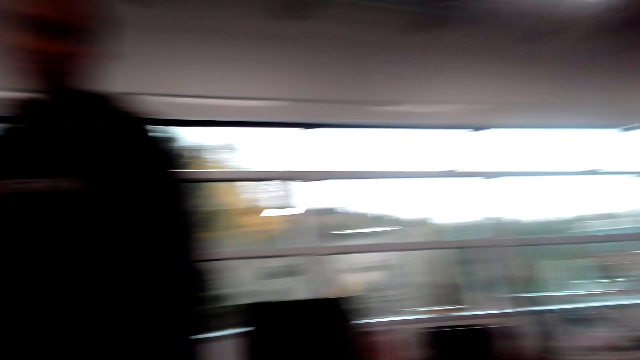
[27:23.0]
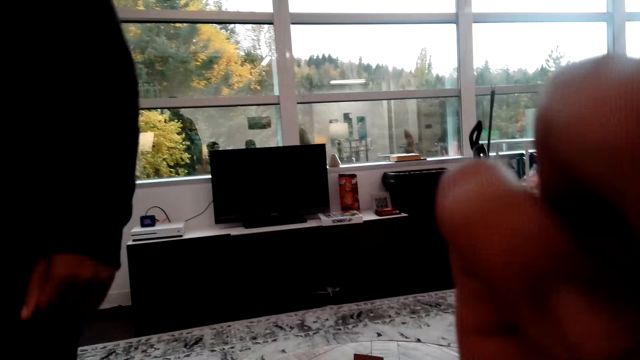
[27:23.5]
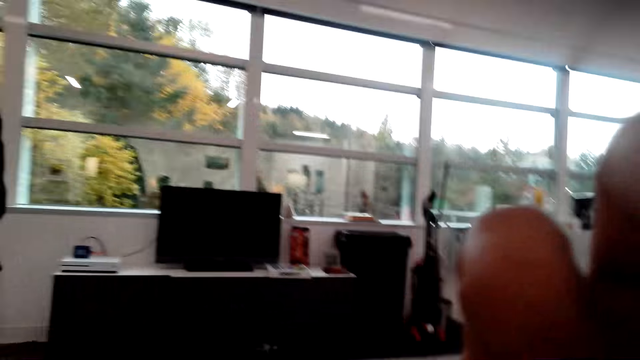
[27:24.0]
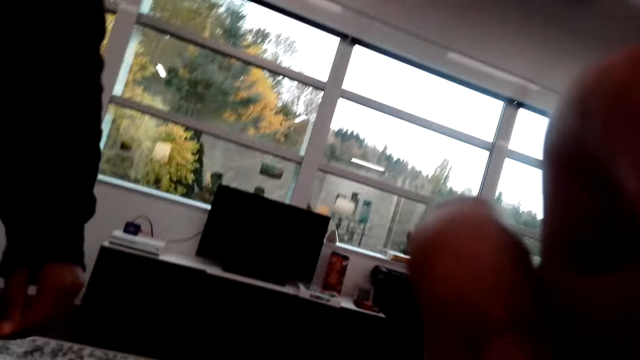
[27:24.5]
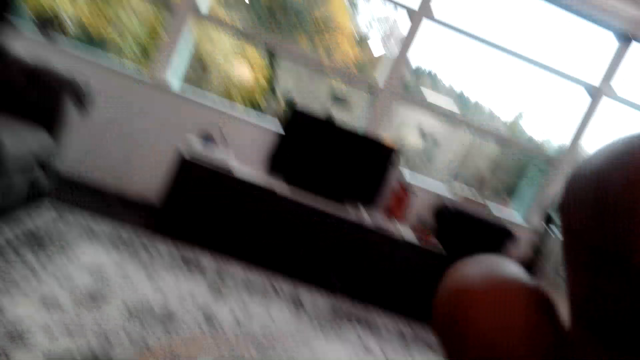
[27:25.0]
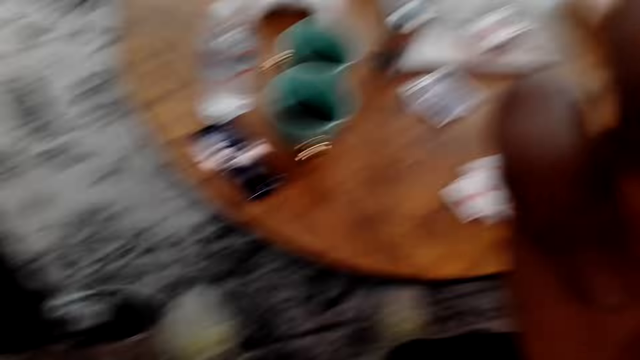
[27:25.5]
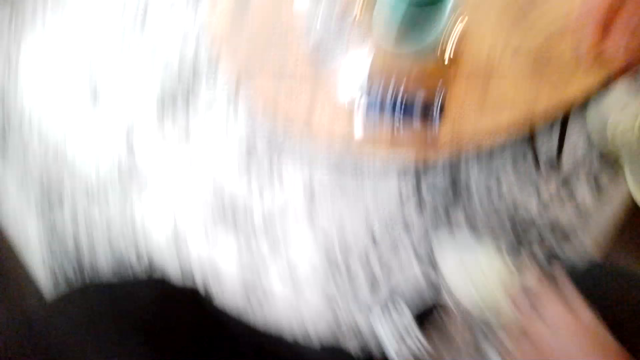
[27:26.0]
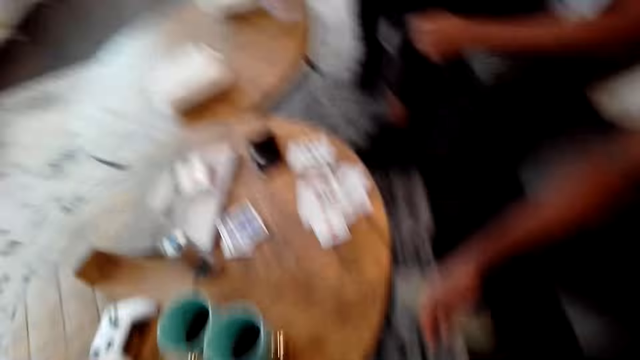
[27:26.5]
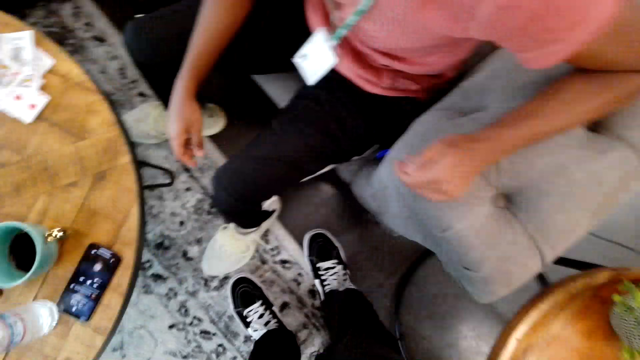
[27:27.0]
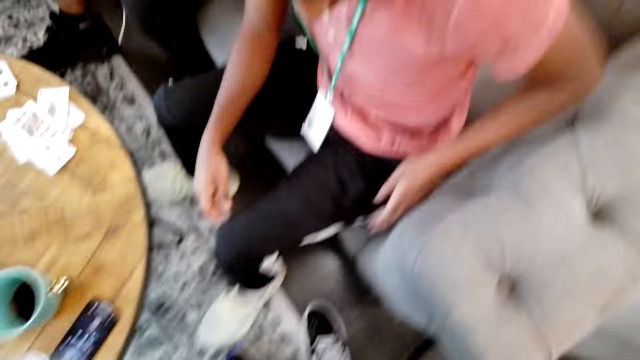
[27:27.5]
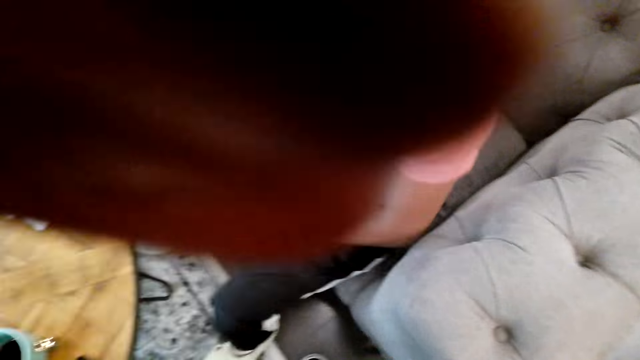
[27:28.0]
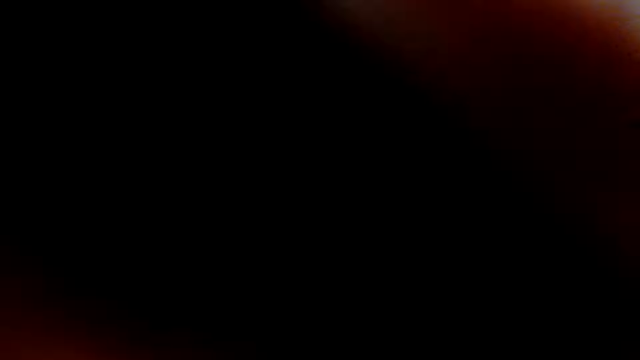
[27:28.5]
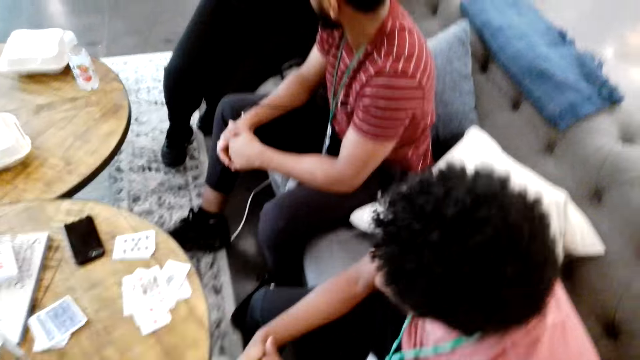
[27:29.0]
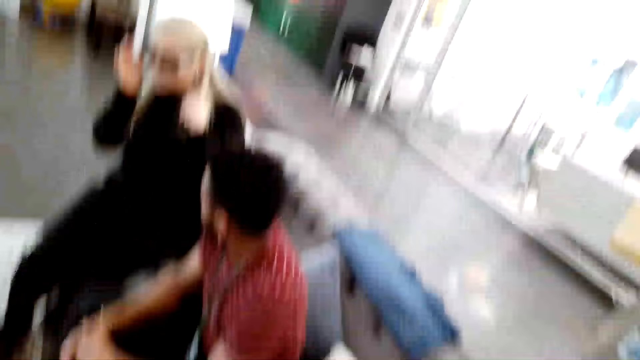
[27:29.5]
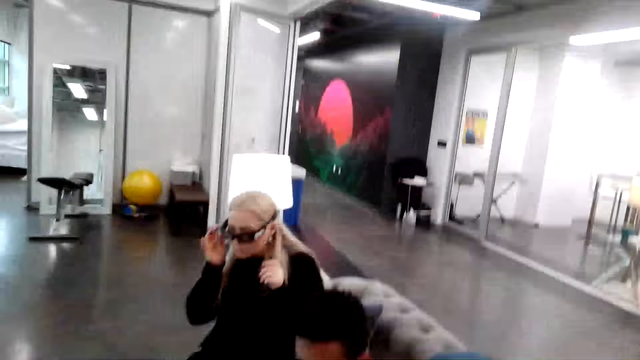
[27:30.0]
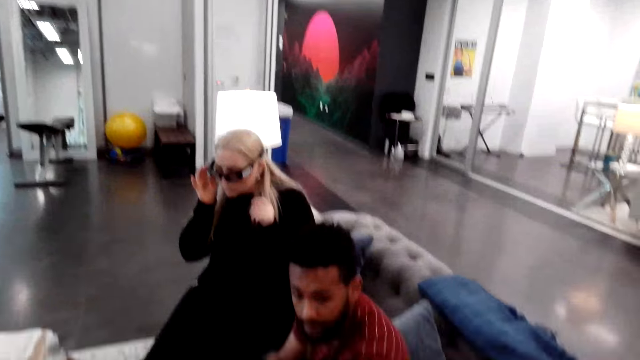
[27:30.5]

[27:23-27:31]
A person raises a hand up. The person moves the hand. The camera wearer moves a hand.
